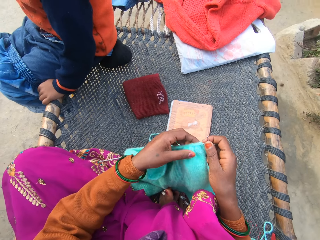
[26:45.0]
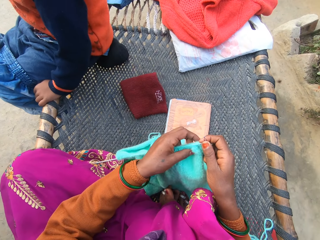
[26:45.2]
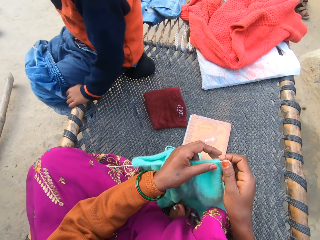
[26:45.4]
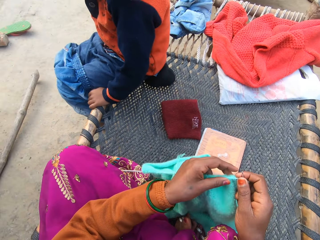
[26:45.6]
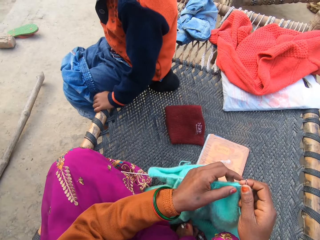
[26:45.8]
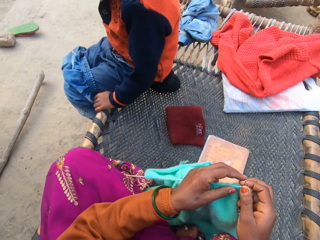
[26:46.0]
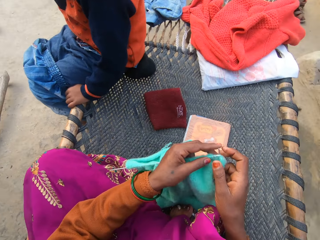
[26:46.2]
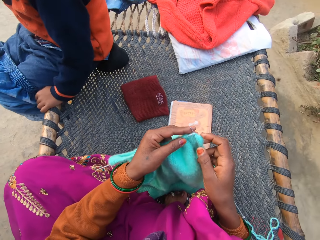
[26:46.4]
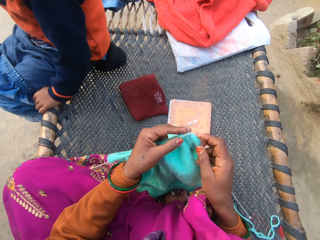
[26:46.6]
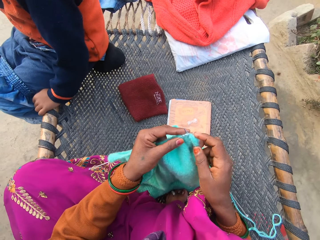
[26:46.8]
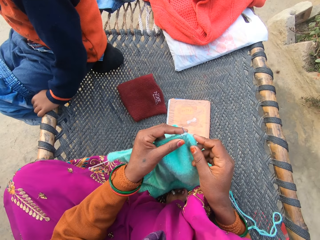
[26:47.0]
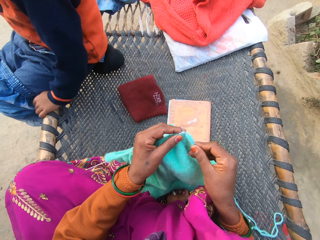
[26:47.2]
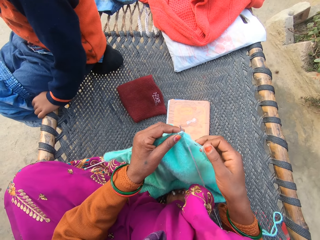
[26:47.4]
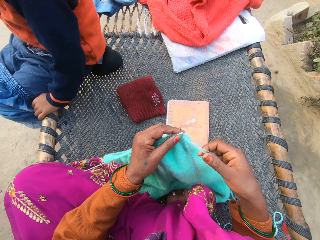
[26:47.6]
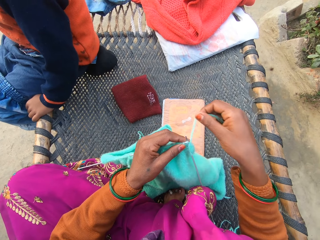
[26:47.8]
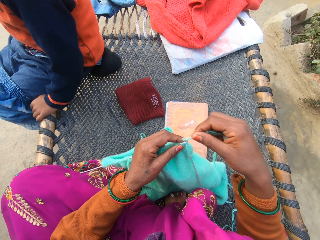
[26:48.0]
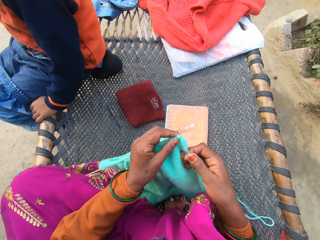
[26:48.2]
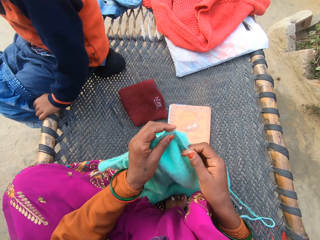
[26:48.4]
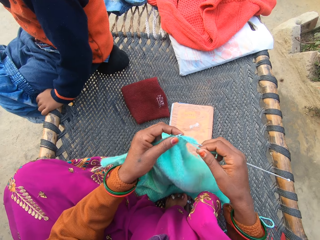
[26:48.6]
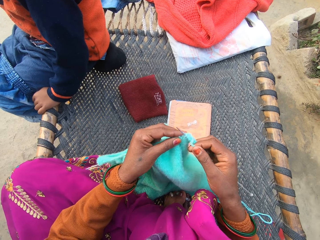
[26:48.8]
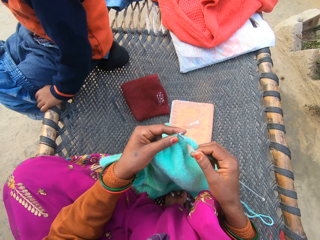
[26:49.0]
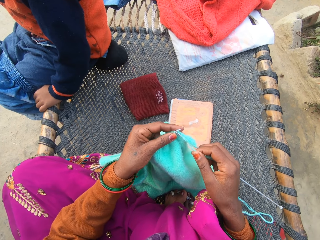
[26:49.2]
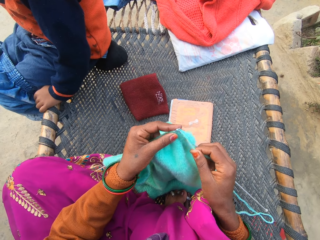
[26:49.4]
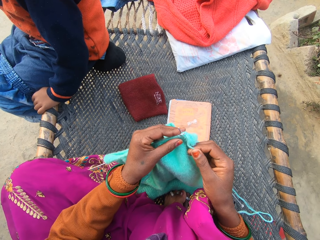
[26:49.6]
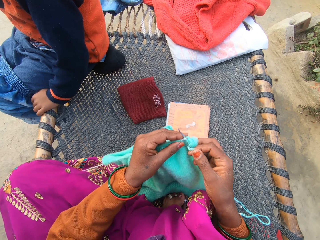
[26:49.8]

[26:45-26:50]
The camera wearer knits the yarn with knitting needles in both of her hands on the rattan. She crochets a fabric.

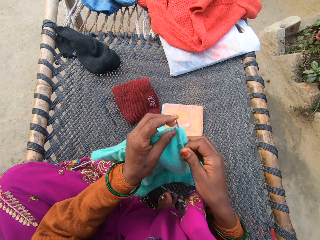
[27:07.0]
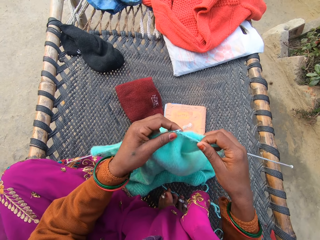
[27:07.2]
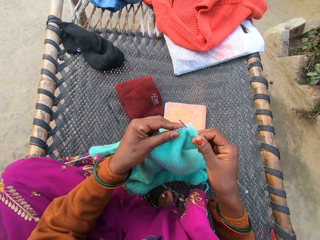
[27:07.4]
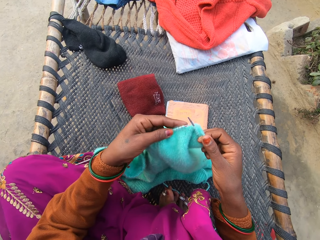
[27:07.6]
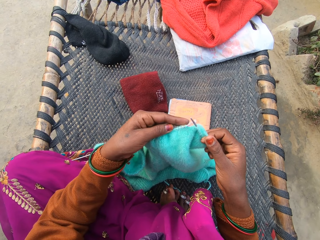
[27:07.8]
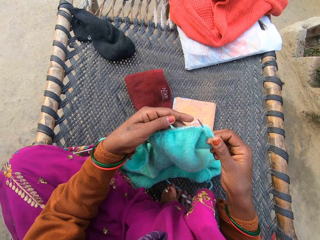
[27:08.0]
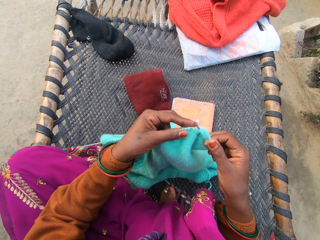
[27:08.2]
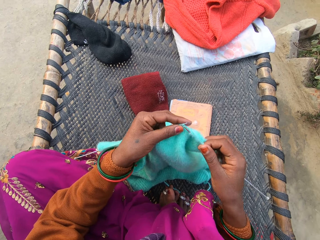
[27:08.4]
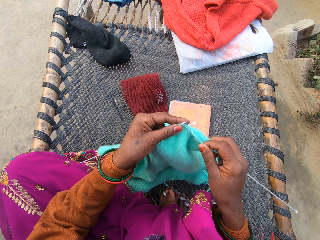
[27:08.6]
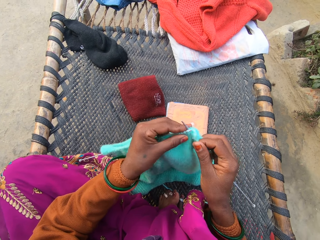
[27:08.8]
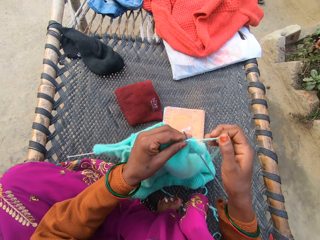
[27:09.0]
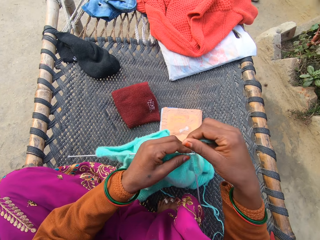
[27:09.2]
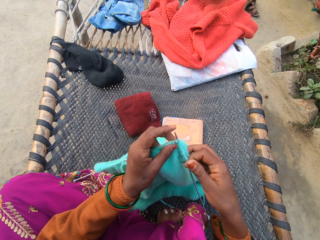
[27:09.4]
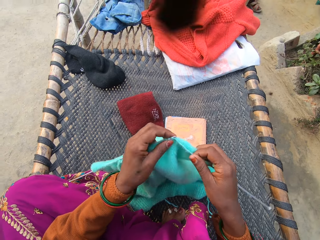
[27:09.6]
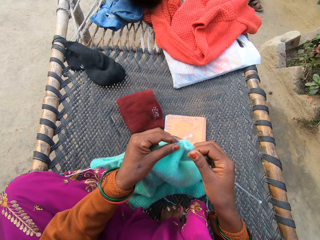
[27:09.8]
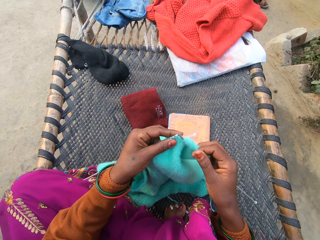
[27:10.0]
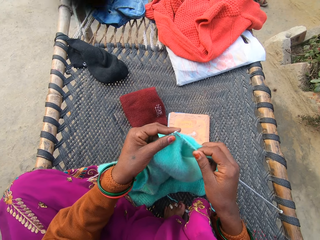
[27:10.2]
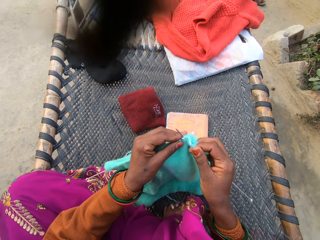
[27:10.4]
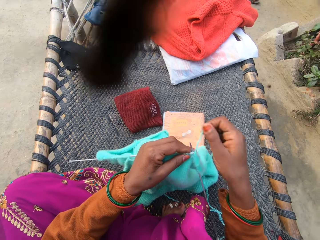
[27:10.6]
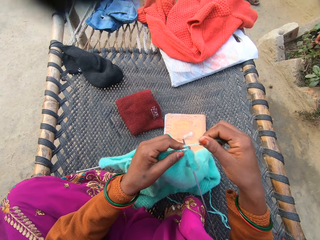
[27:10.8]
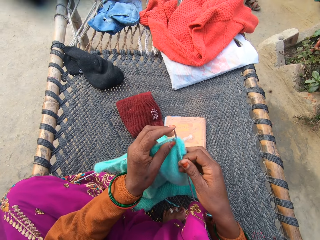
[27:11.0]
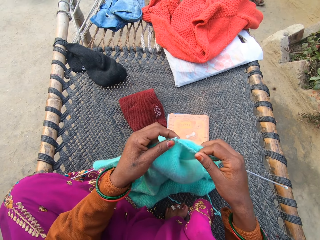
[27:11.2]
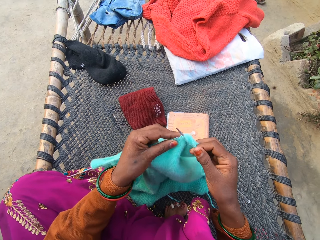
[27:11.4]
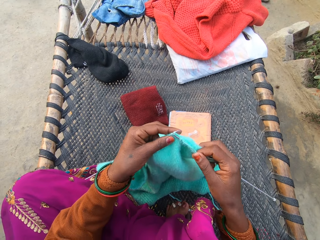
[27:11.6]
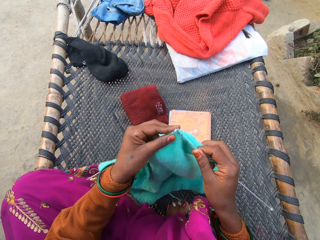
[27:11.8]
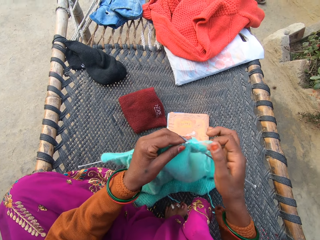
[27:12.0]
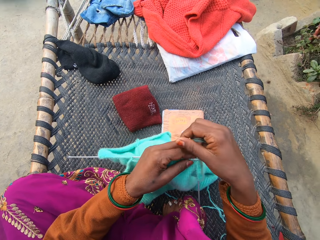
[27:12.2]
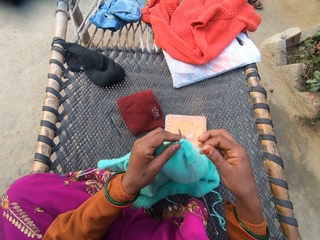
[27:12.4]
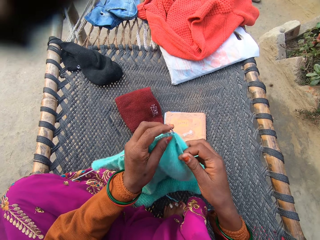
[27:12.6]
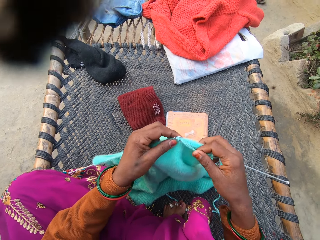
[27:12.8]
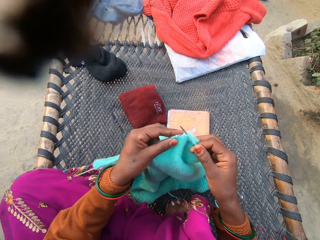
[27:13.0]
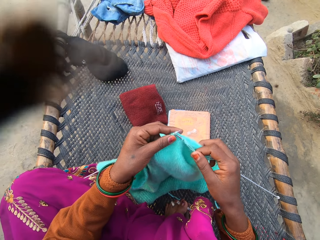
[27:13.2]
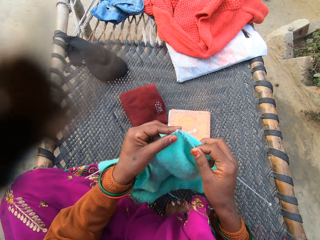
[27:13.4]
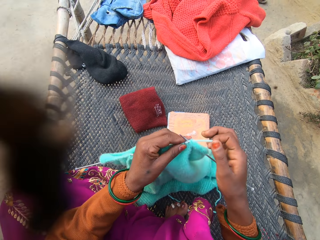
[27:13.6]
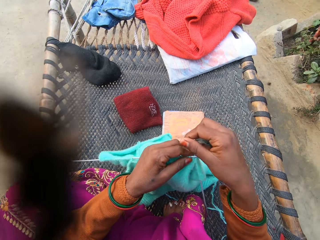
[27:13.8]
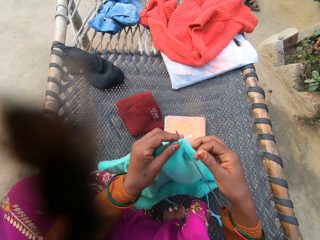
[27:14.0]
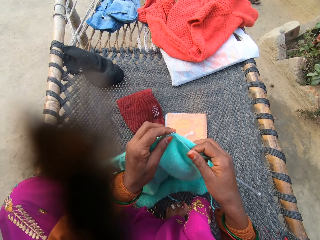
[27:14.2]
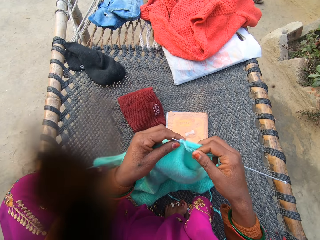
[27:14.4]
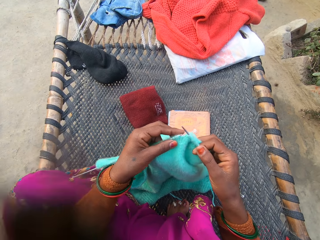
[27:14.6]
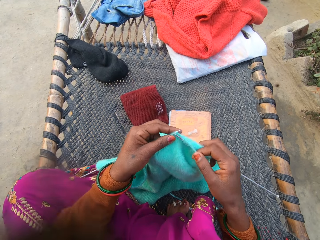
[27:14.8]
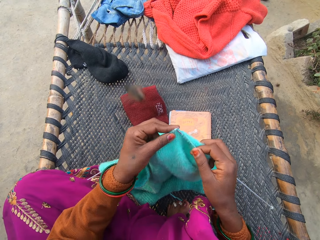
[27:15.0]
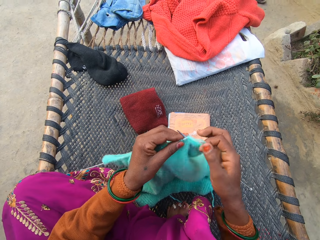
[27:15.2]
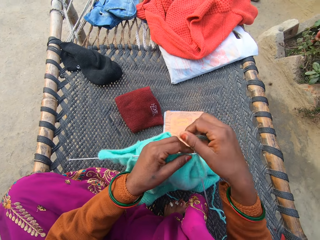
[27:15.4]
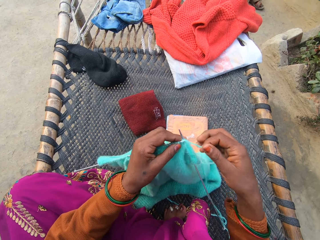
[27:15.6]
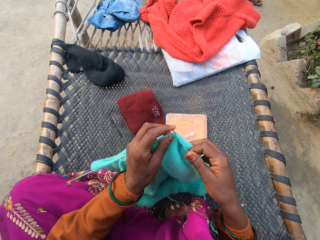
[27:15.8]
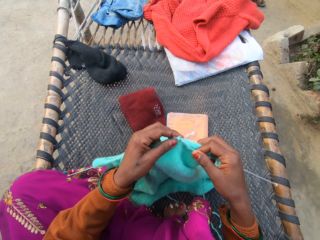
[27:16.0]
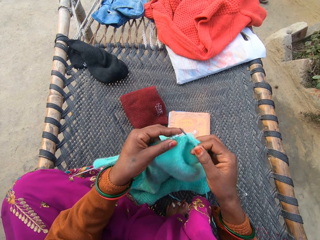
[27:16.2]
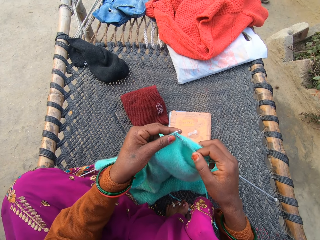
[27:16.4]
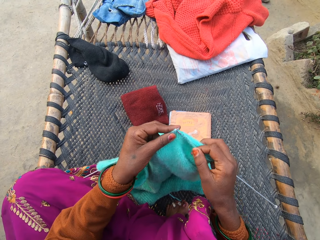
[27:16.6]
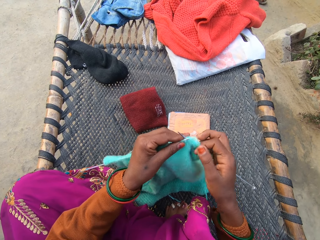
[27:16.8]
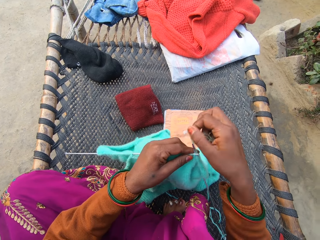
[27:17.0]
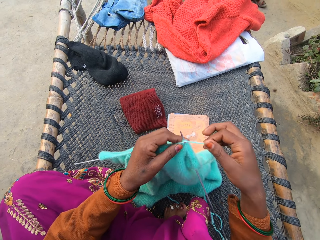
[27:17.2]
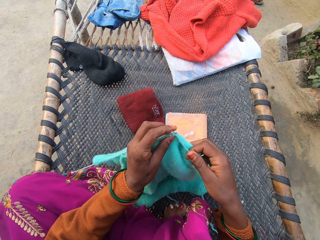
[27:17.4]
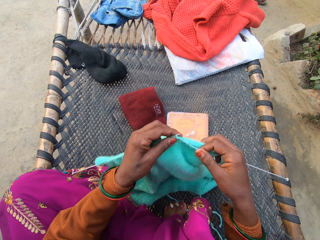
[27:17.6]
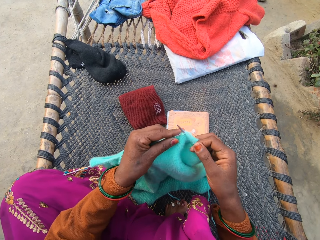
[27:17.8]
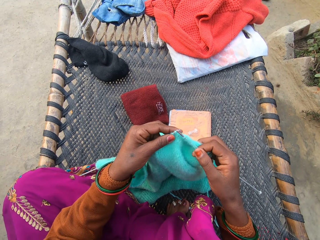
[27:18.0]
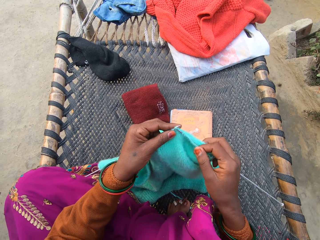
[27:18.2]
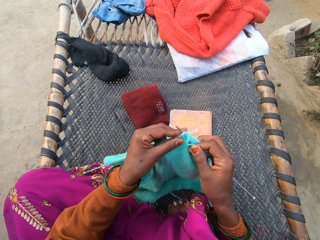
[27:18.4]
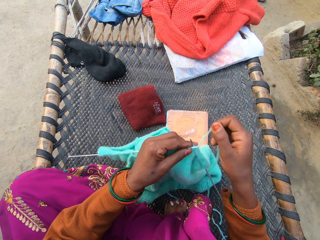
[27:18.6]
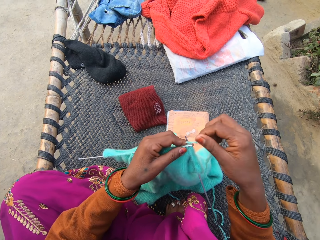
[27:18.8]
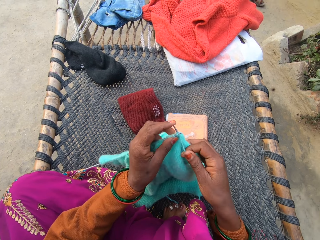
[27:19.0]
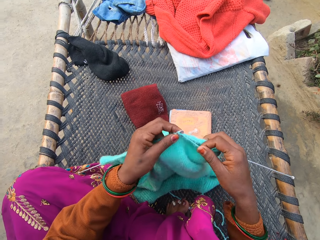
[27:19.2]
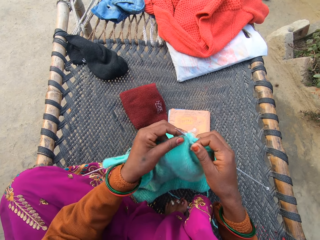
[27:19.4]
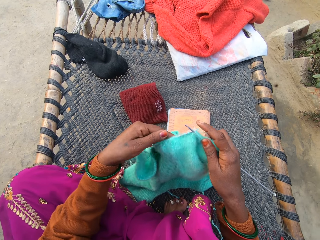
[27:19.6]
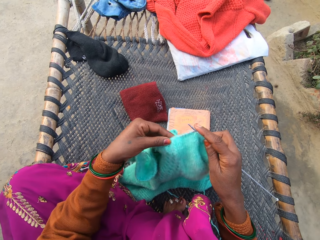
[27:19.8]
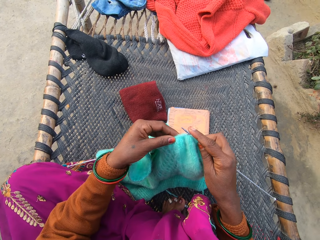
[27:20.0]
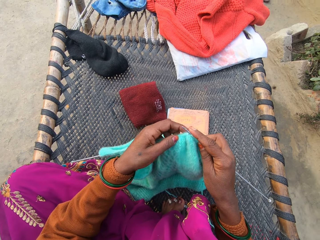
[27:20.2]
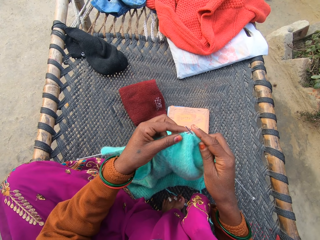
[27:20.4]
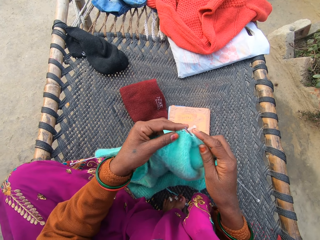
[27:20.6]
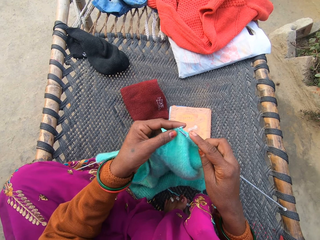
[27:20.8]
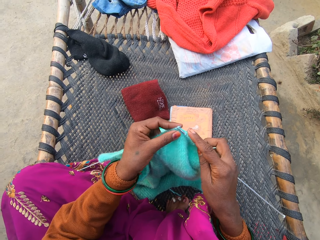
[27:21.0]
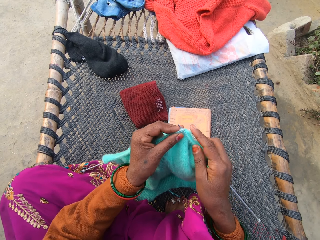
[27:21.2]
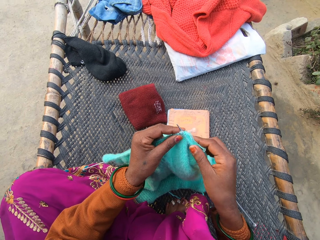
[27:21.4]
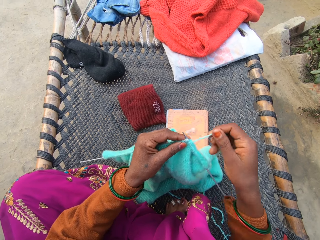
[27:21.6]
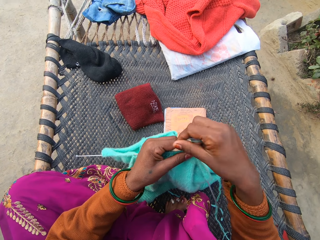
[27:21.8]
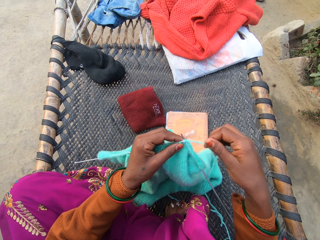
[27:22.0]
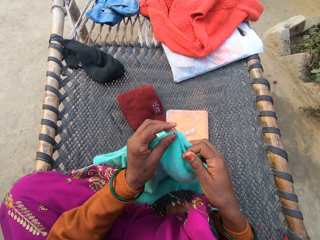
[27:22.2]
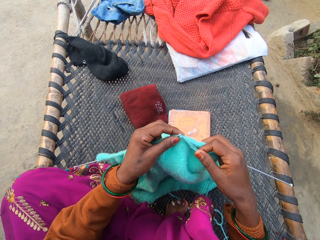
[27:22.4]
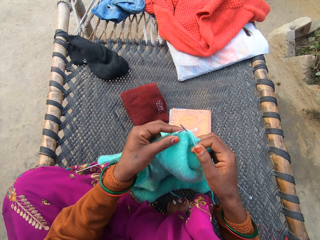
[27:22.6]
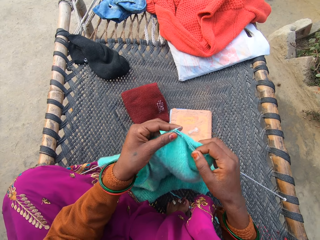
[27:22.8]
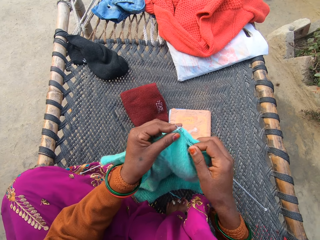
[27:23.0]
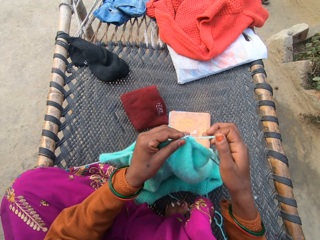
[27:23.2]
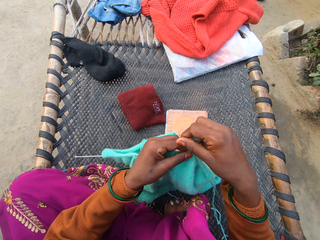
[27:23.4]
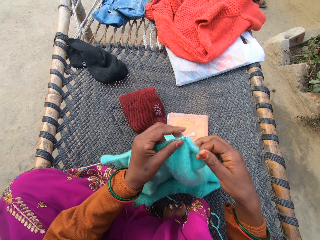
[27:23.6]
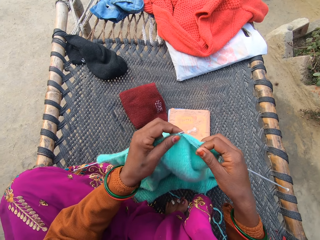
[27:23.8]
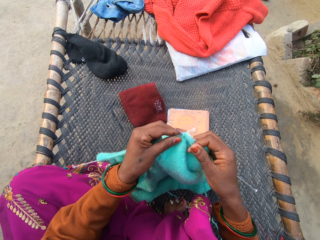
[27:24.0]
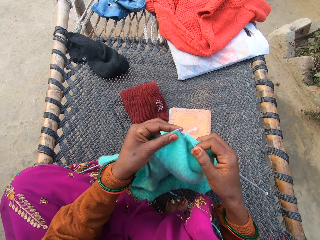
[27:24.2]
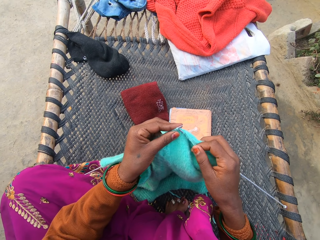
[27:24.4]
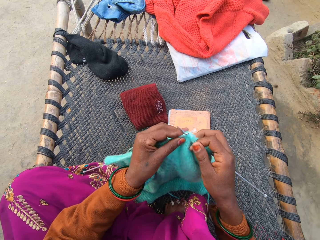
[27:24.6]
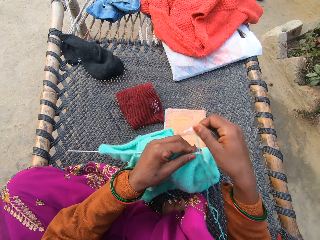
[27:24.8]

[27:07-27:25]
The camera wearer folds a thread around a needle. They knit using the needle. They fold the thread around the needle. They knit using the needle. They fold the thread around the needle. They knit using the needle. They fold the thread around the needle. They knit using the needle. They fold the thread around the needle. They knit using the needle. They fold the thread around the needle. They knit using the needle. They fold the thread around the needle. They knit using the needle. They fold the thread around the needle. They push the thread. They knit using the needle. They fold the thread around the needle. They knit using the needle. They fold the thread around the needle.
